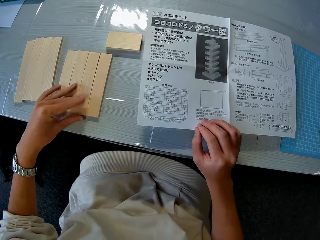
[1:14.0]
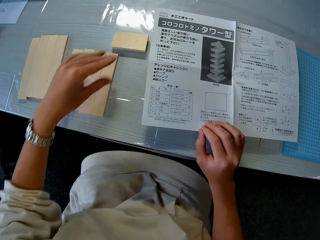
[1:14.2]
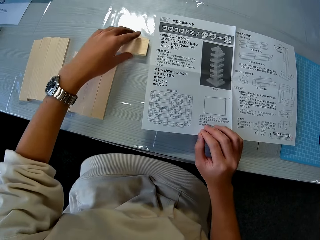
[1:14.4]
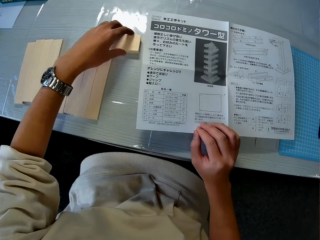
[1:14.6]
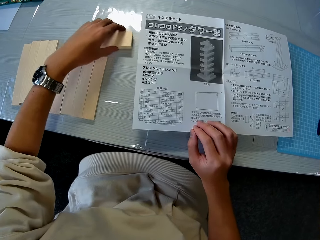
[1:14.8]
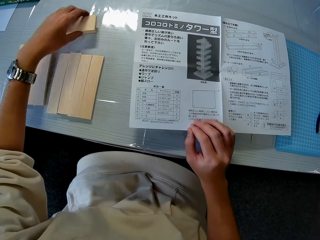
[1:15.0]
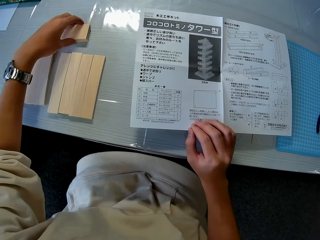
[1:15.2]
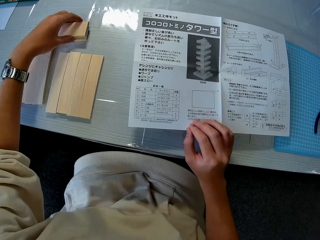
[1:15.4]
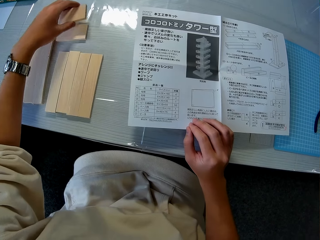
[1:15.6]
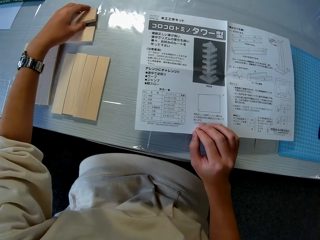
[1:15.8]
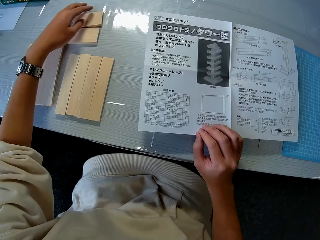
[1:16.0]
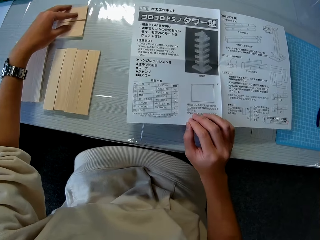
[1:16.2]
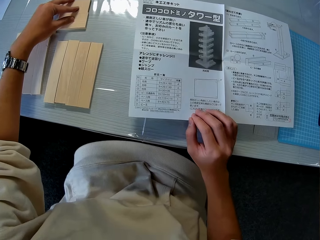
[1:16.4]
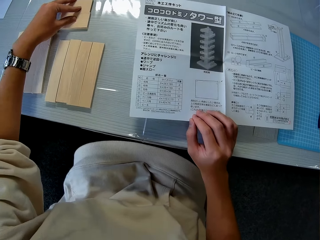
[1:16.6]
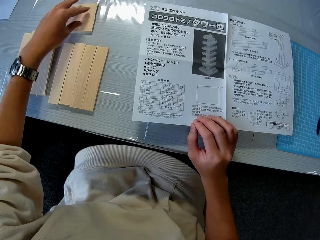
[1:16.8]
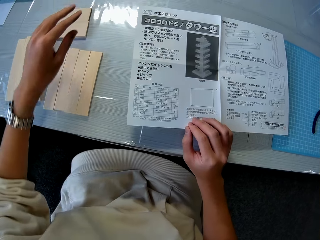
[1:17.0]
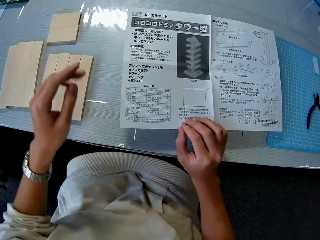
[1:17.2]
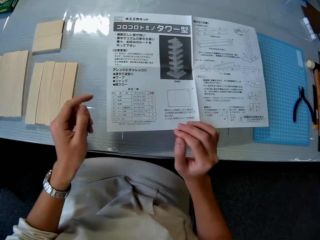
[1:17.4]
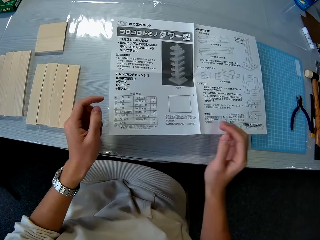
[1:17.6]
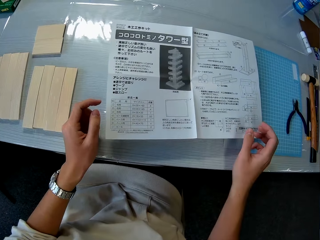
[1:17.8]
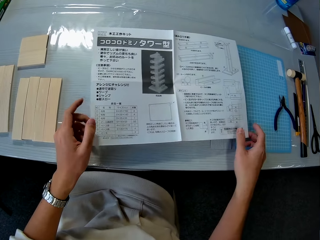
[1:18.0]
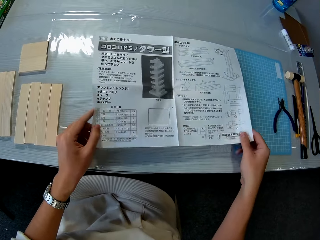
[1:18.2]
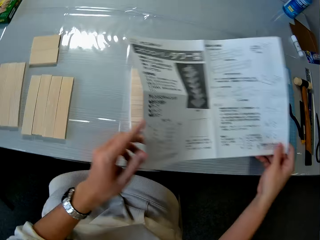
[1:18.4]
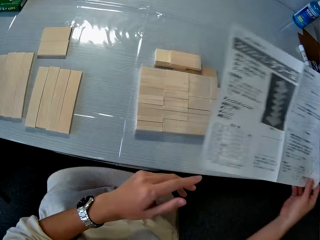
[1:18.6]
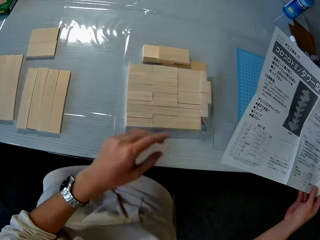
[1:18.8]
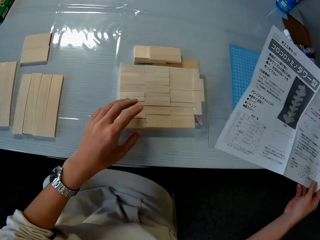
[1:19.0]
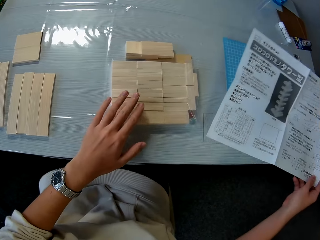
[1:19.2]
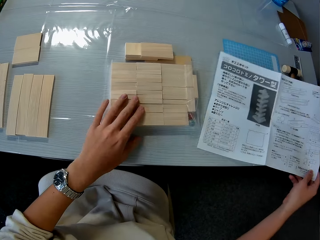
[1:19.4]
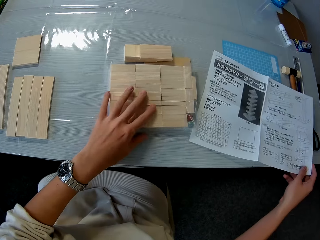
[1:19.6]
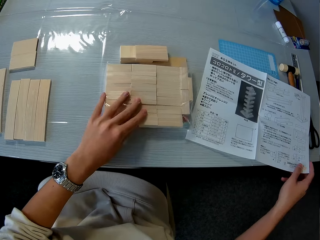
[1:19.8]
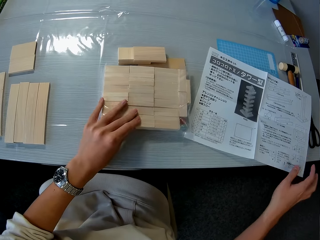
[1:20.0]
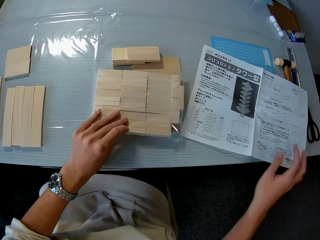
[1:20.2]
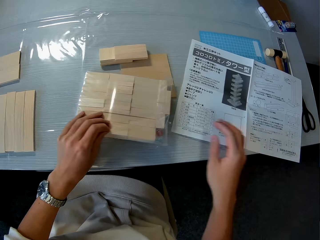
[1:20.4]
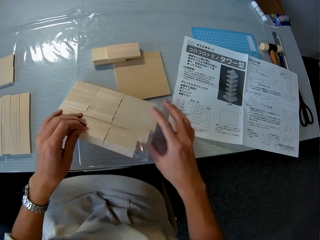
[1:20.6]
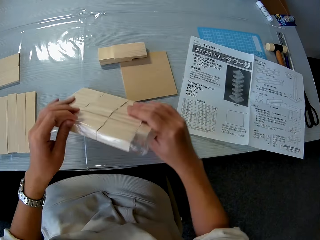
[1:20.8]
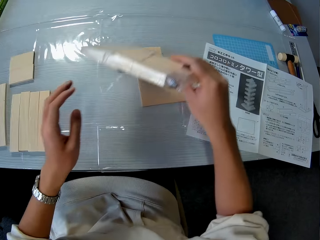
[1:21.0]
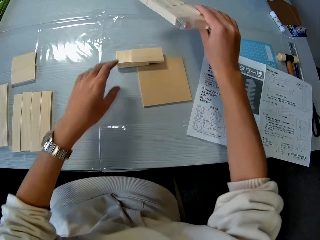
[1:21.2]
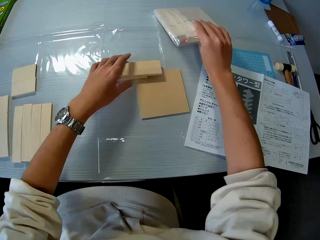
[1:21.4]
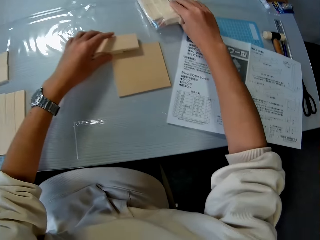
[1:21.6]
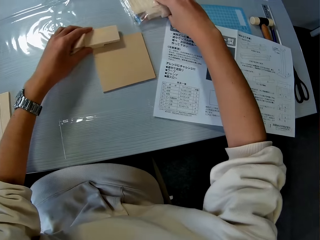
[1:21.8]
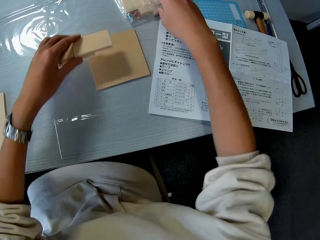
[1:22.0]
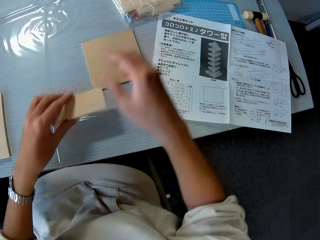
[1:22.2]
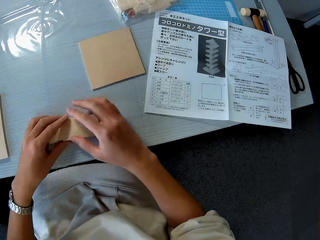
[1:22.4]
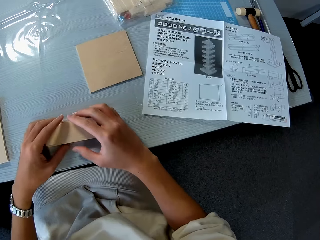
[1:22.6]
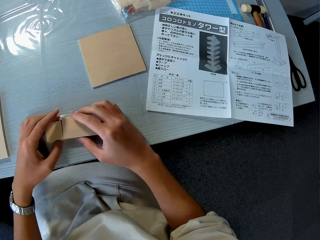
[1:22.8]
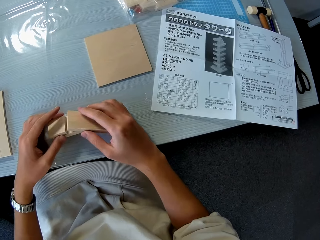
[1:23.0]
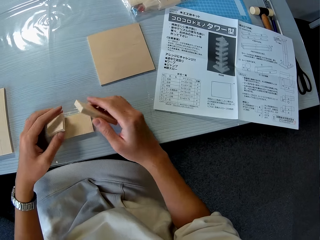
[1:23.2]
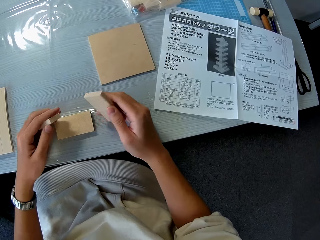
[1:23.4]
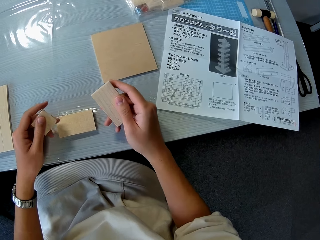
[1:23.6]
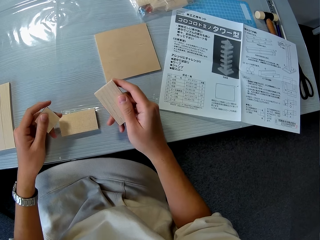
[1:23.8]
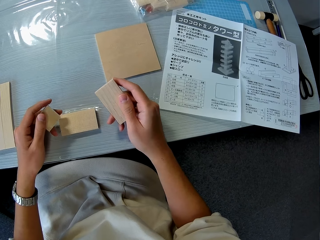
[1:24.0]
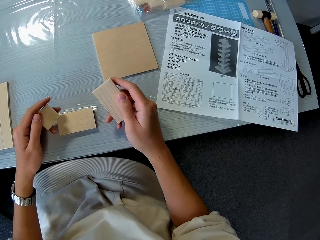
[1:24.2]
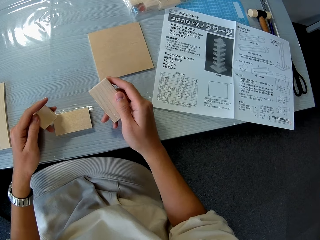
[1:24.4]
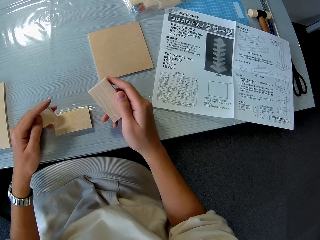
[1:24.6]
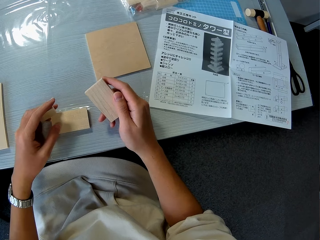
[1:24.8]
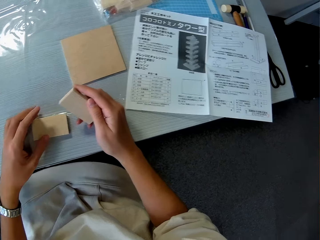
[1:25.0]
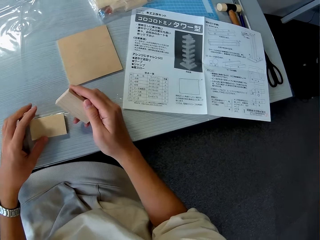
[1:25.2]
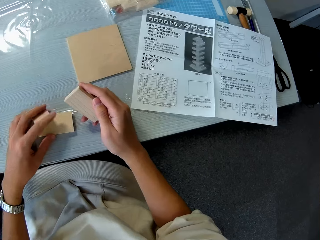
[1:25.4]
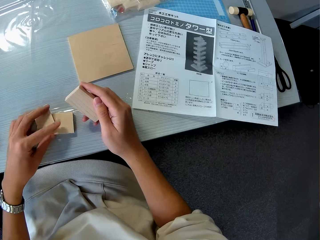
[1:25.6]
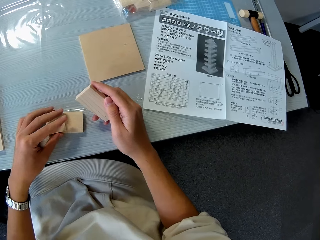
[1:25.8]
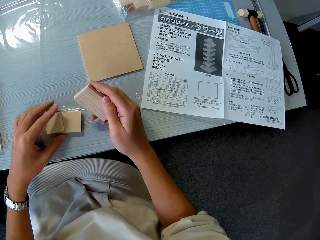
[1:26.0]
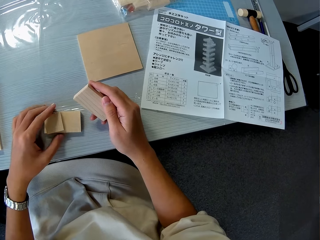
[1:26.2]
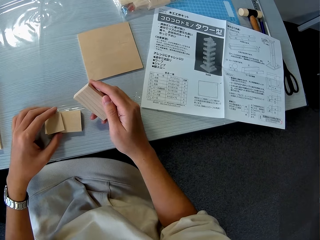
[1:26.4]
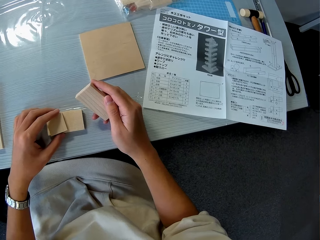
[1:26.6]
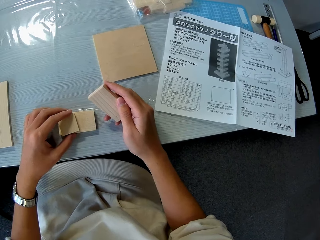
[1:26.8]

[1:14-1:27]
The camera wearer moves the instruction manual aside on the table. He picks up a pack of pieces of wood on the table with his left hand. He passes the pack of the pieces of wood to his right hand. He drops the pack of the pieces of wood aside on the table. He picks up the pieces of wood. He separates the pieces of wood.

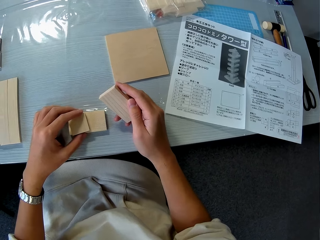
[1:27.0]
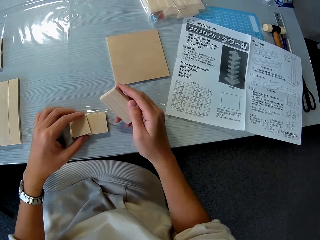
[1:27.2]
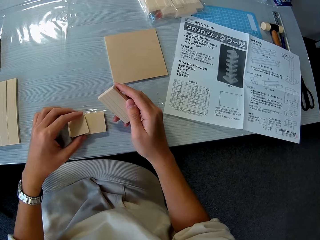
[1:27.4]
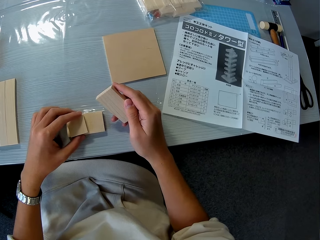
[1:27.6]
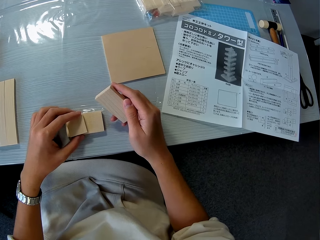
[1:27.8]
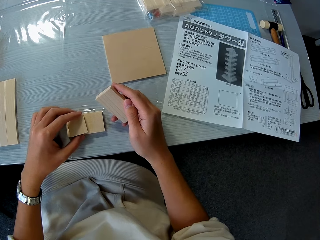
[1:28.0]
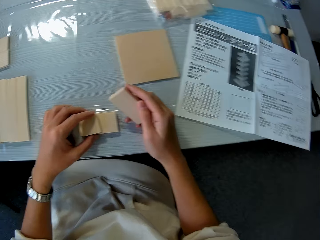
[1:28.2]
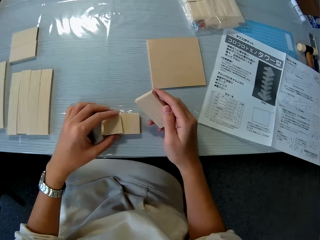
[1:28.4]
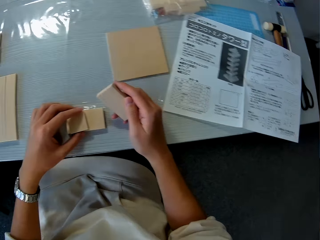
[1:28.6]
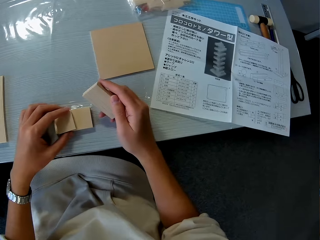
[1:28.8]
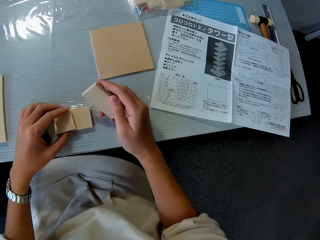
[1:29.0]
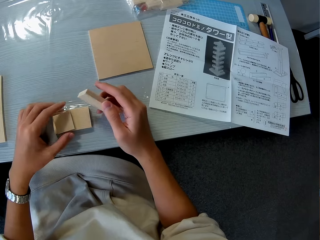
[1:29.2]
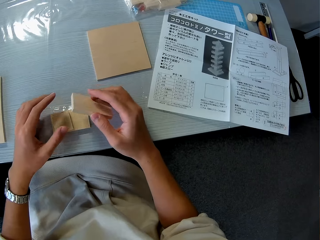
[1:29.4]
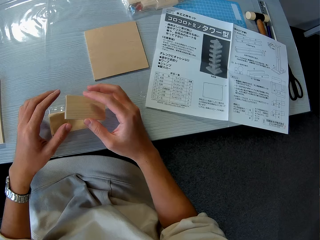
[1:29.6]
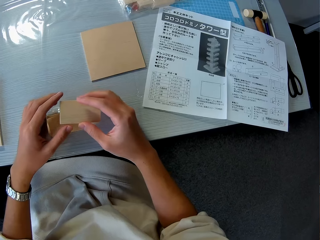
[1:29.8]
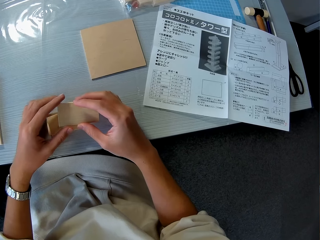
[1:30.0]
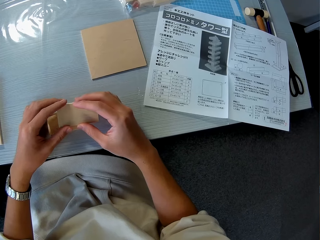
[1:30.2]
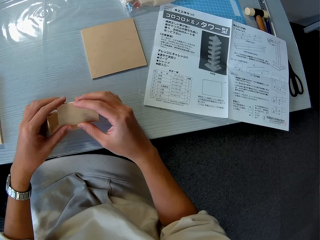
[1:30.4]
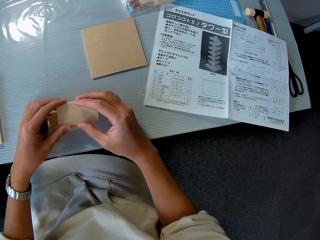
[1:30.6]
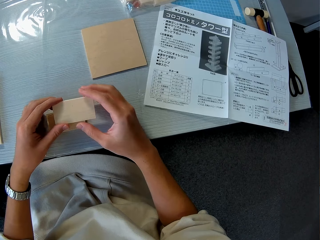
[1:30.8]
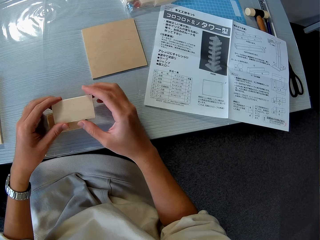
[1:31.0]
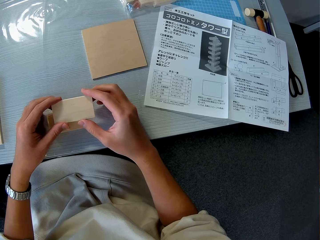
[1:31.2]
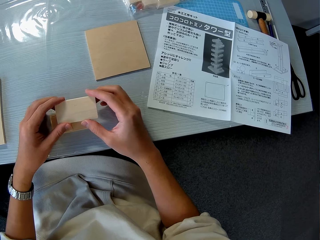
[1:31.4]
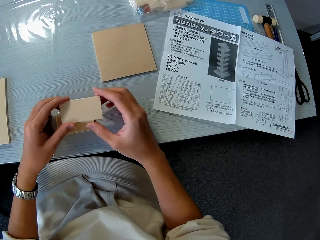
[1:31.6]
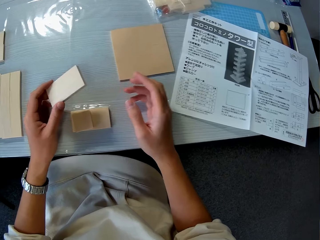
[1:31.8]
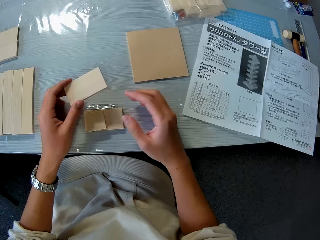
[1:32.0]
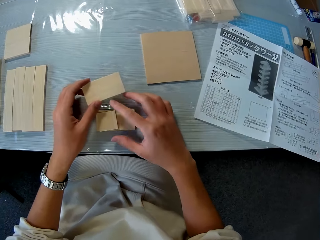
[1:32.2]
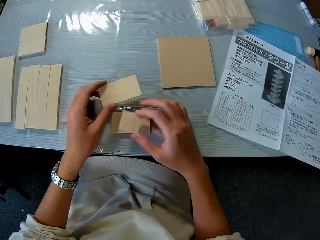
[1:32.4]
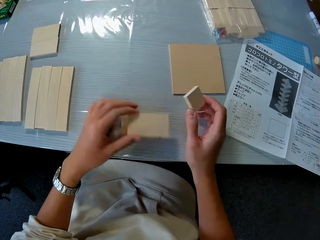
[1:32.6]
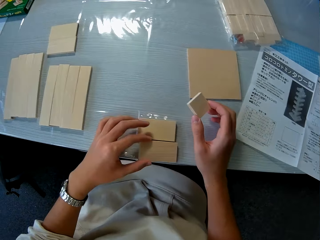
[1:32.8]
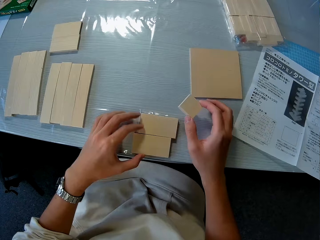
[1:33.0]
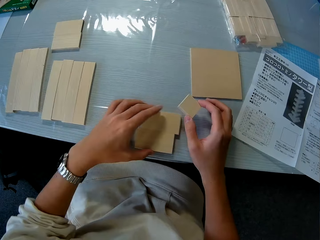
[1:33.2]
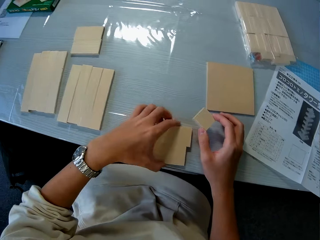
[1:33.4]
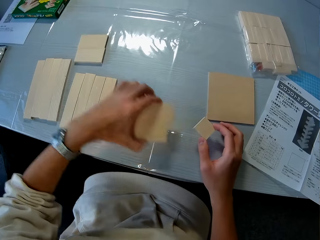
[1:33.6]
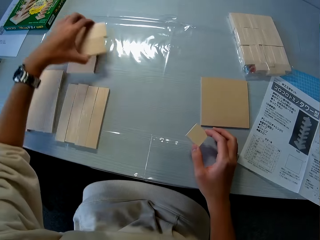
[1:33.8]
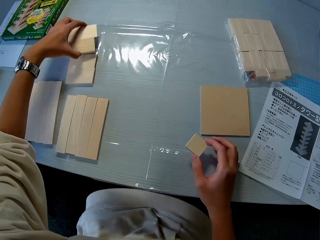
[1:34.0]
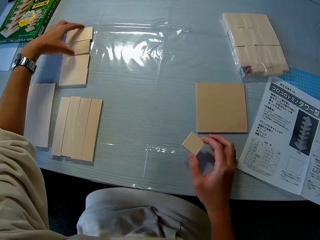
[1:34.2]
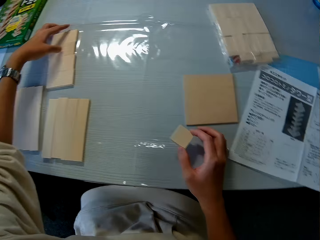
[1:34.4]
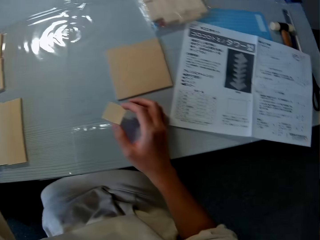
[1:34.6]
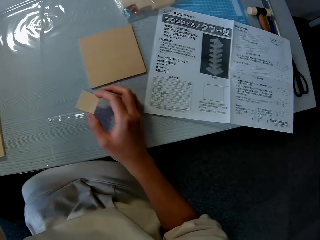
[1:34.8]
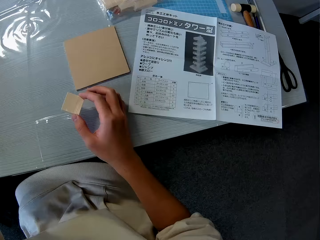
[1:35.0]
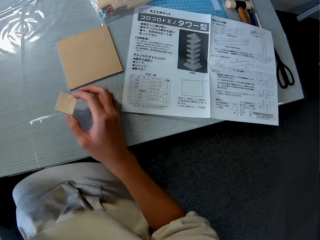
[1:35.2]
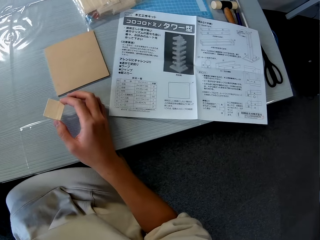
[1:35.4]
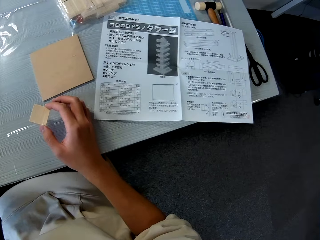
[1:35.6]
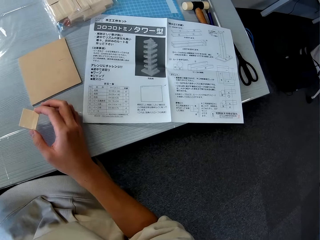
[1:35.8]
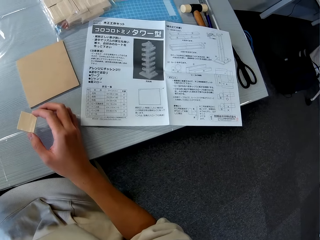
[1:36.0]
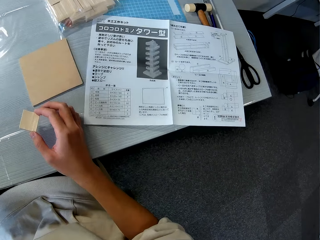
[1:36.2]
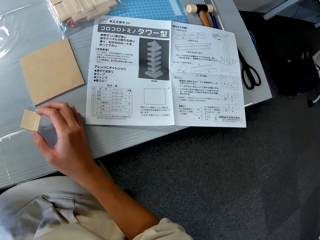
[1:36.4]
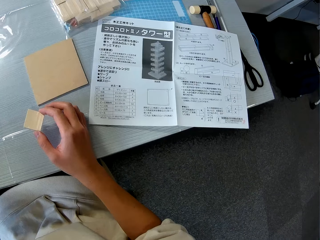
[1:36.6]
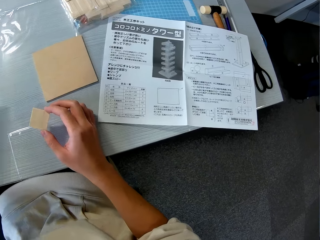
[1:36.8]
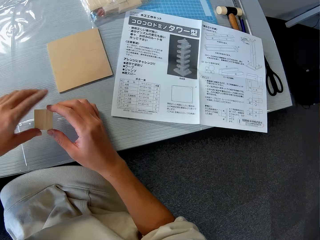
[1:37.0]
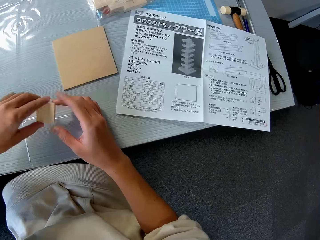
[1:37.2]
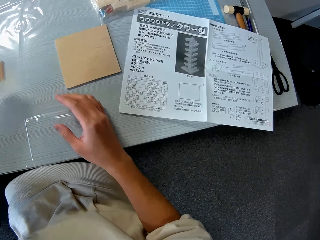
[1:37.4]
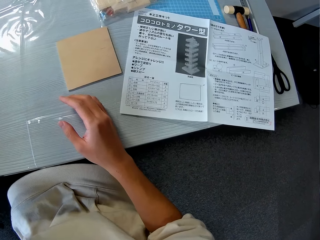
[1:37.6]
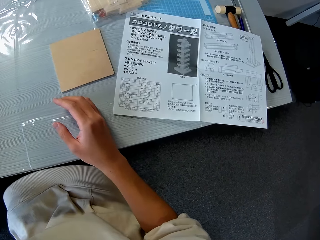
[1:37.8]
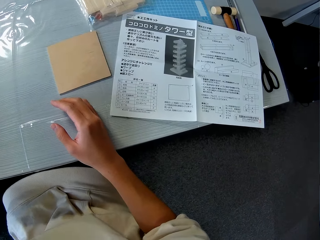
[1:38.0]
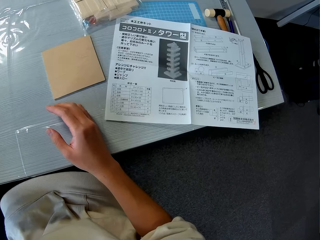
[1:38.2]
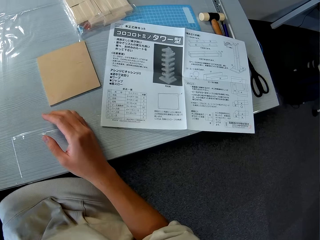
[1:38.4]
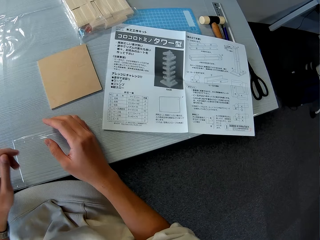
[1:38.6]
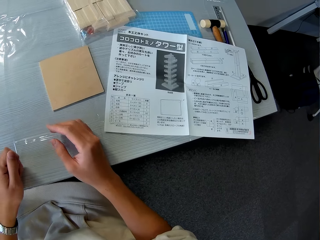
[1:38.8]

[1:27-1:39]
The camera wearer puts the pieces of wood aside. They look at the manual. They keep the other piece of the piece of wood away.
